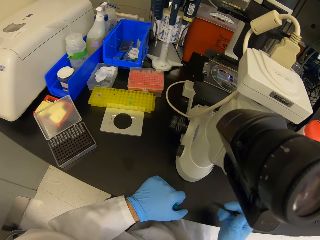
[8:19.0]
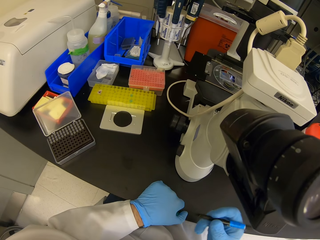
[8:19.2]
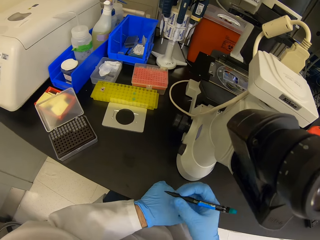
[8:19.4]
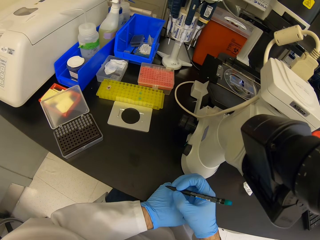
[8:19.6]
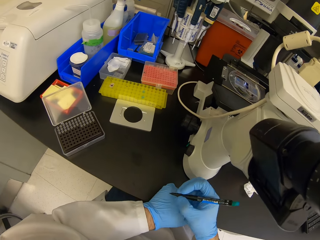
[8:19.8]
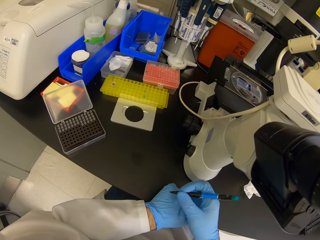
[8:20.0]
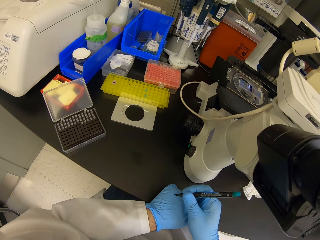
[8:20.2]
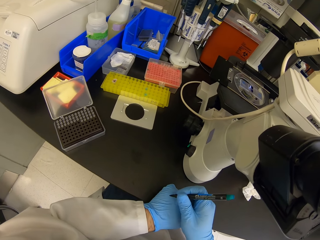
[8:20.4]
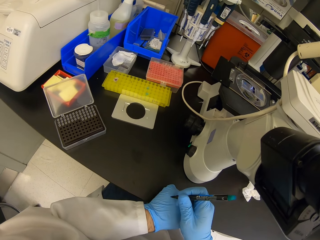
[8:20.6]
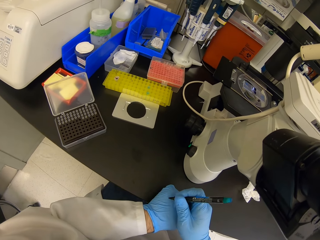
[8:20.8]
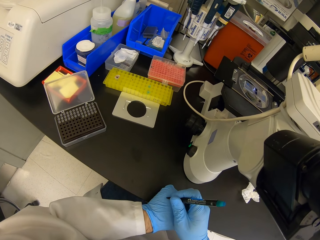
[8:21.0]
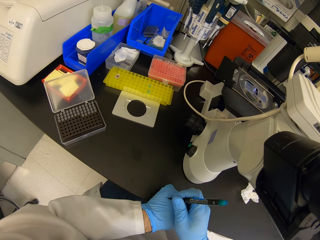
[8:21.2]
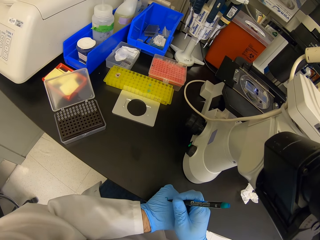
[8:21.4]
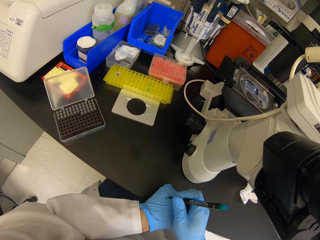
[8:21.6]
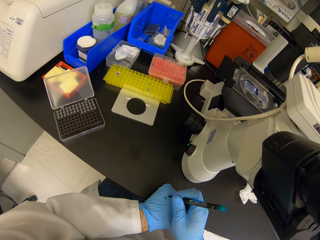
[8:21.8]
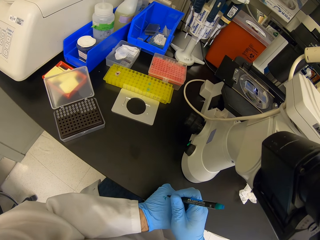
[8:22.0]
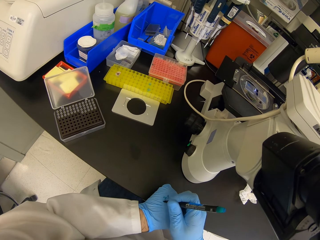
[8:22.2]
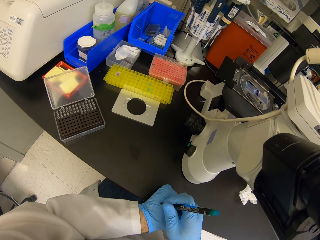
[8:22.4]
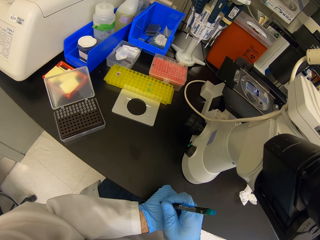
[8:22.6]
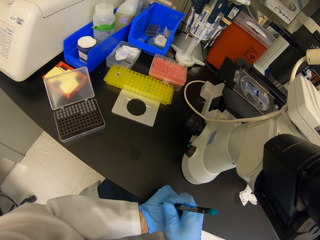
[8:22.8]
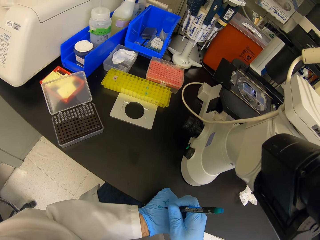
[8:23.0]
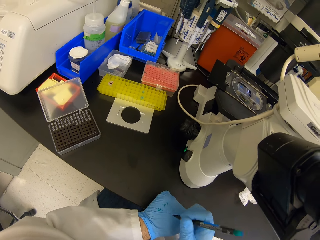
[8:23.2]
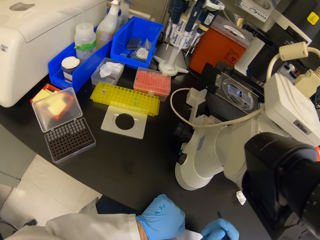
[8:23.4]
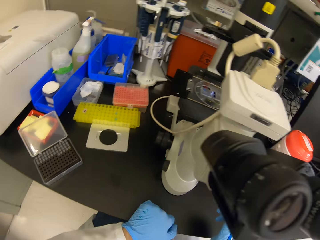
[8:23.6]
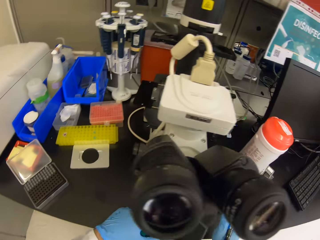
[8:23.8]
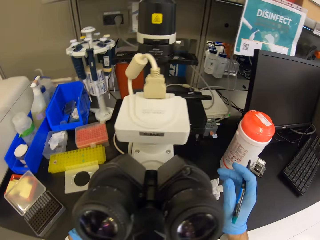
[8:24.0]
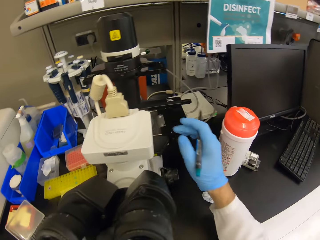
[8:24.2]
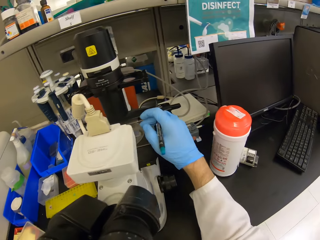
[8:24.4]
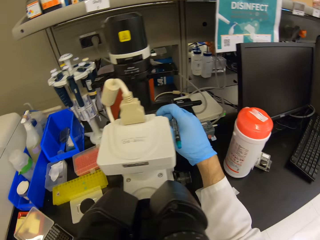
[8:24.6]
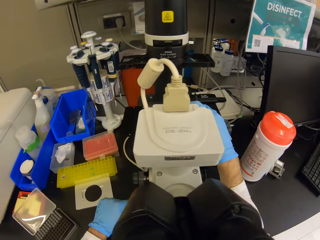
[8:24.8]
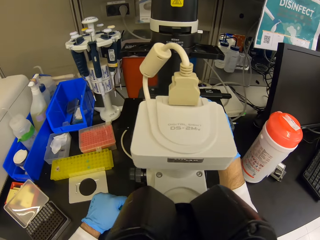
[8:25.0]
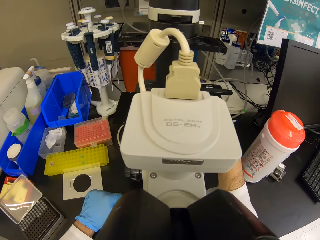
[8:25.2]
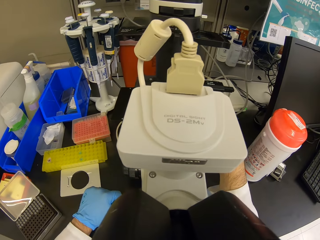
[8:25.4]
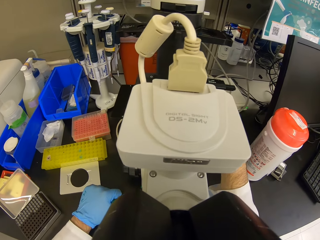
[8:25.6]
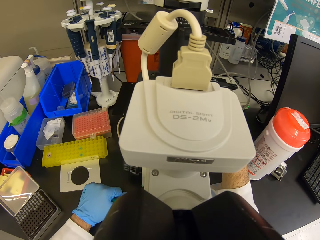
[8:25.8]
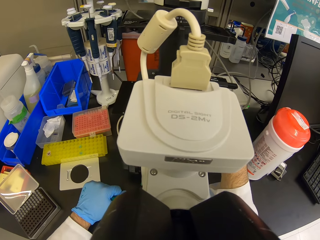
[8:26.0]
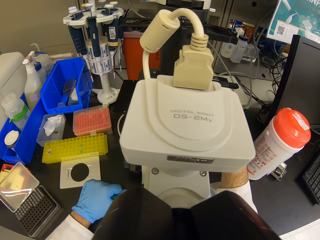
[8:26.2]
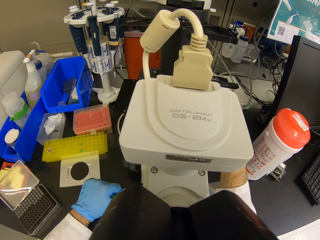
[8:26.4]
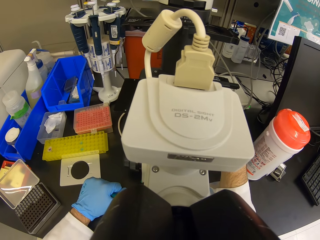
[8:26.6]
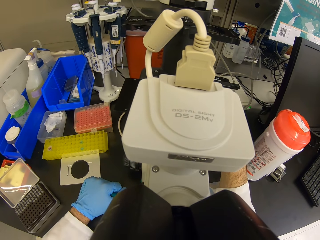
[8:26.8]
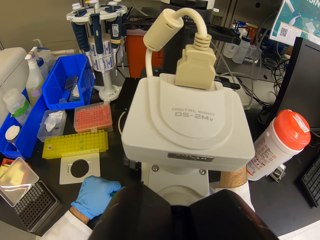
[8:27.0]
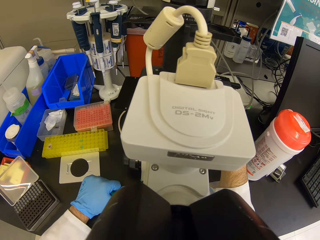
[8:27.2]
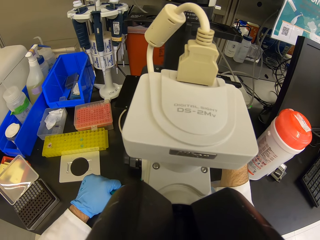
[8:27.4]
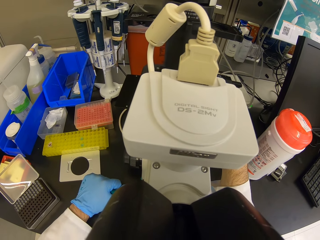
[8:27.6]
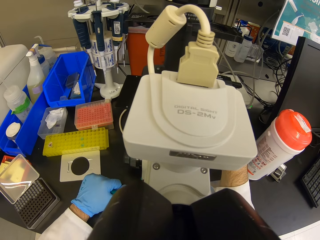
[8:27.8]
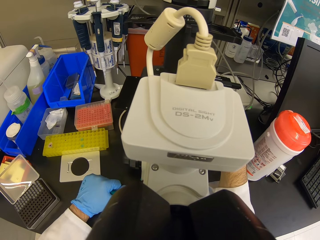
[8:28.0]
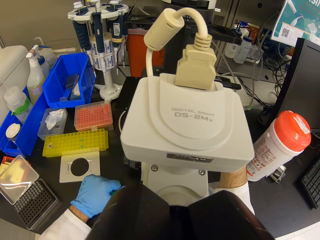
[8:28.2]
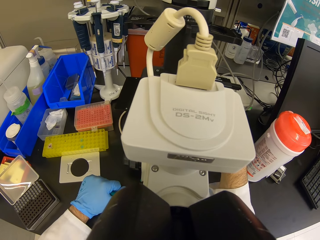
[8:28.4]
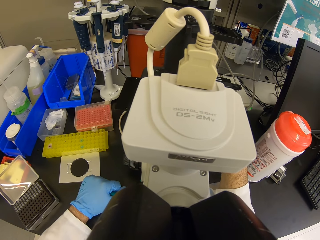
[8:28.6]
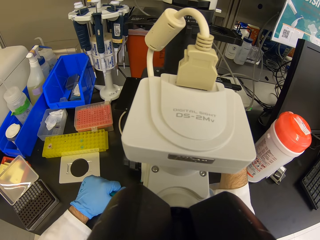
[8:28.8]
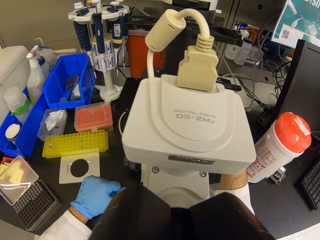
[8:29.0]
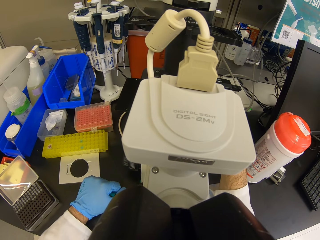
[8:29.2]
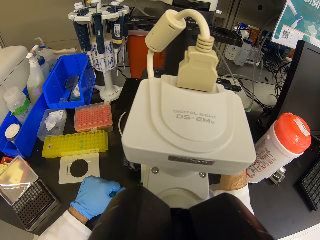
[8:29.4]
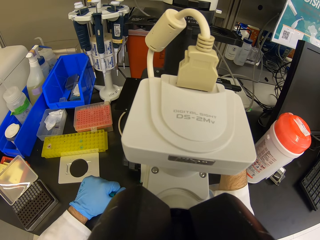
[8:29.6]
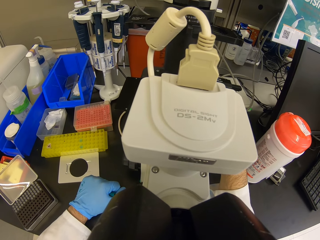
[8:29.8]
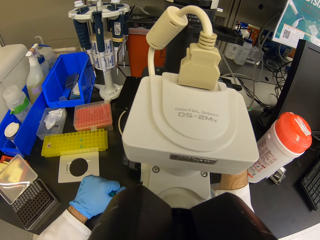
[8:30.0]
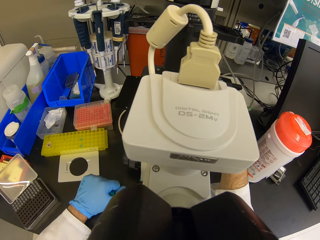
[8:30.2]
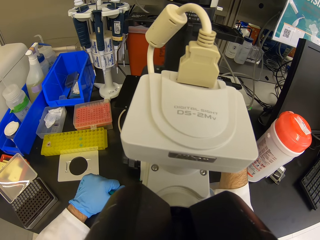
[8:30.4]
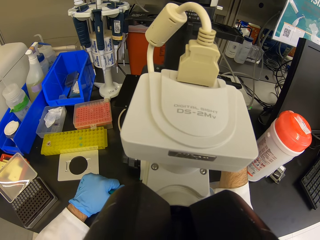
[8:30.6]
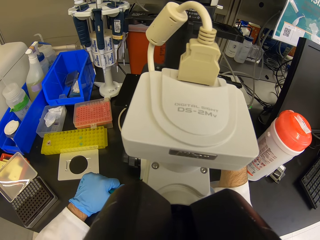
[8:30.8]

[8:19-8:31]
The camera wearer pulls the pen lid. They write on the left hand. They look through the microscope. They move the right hand.

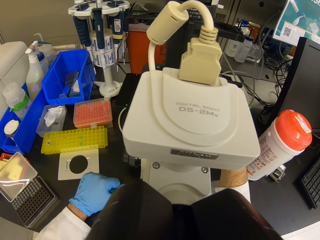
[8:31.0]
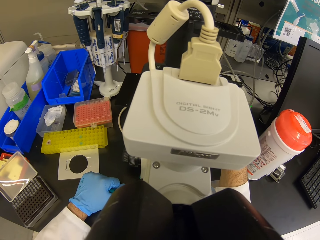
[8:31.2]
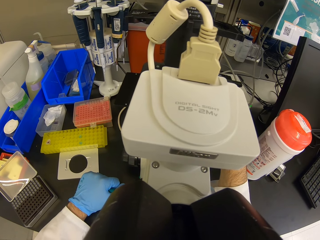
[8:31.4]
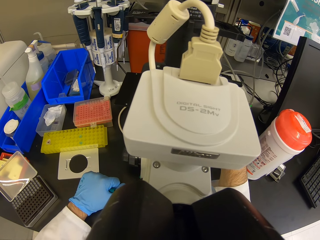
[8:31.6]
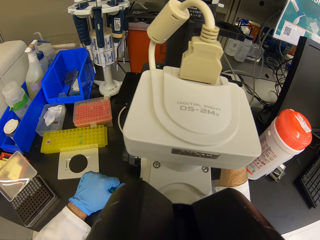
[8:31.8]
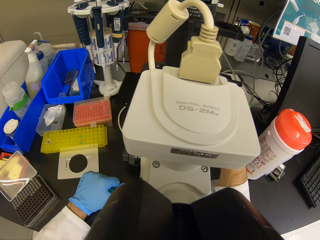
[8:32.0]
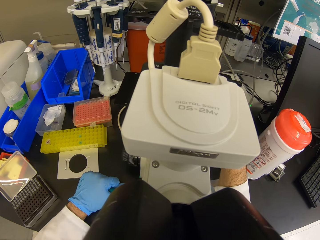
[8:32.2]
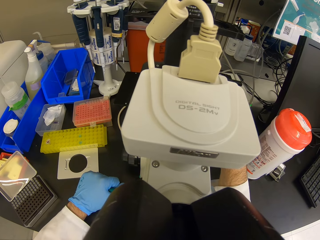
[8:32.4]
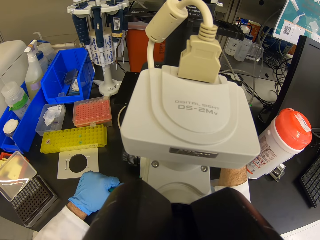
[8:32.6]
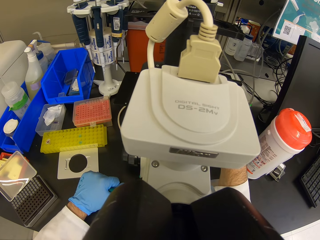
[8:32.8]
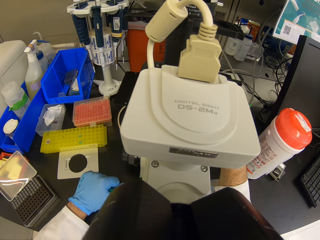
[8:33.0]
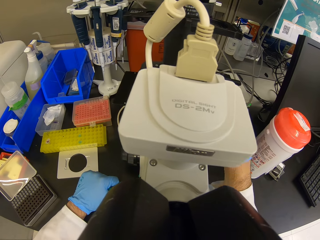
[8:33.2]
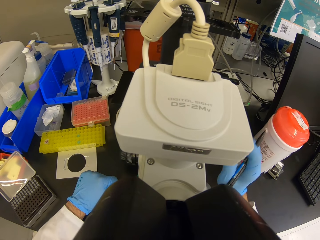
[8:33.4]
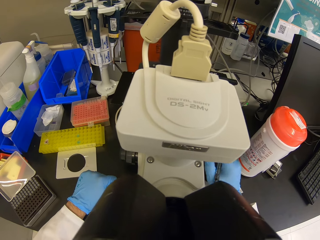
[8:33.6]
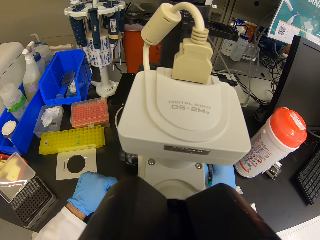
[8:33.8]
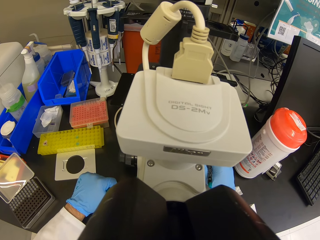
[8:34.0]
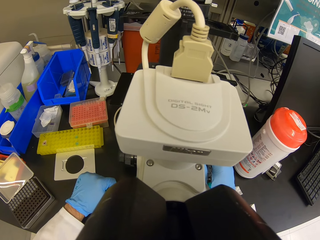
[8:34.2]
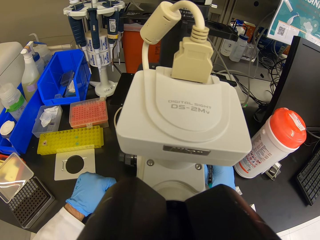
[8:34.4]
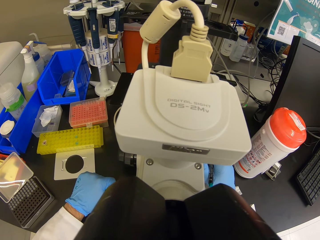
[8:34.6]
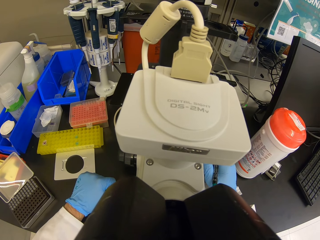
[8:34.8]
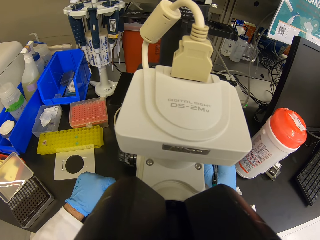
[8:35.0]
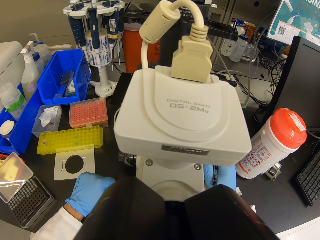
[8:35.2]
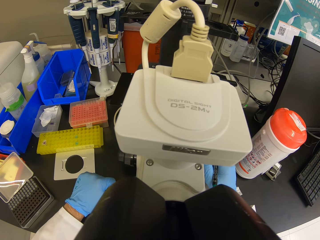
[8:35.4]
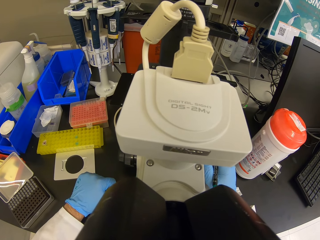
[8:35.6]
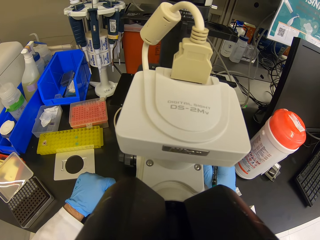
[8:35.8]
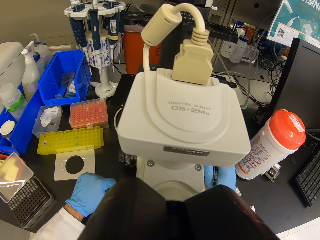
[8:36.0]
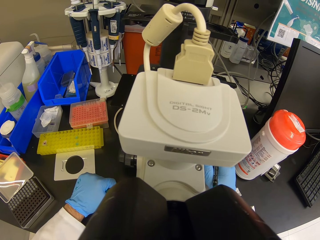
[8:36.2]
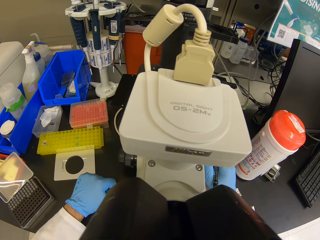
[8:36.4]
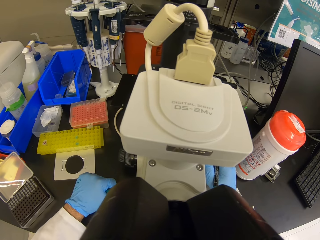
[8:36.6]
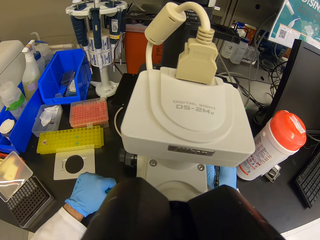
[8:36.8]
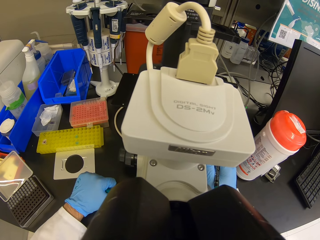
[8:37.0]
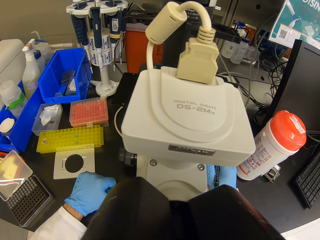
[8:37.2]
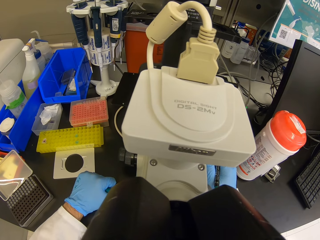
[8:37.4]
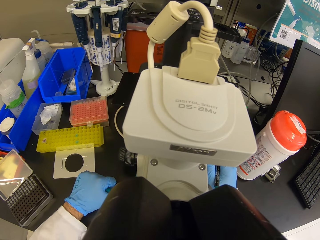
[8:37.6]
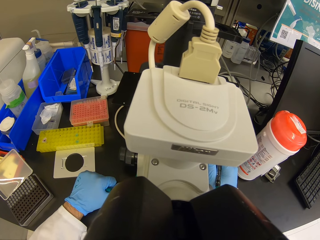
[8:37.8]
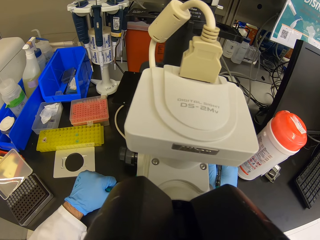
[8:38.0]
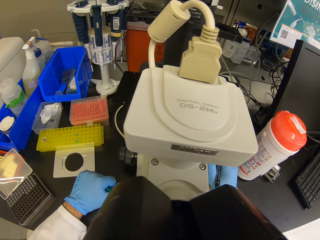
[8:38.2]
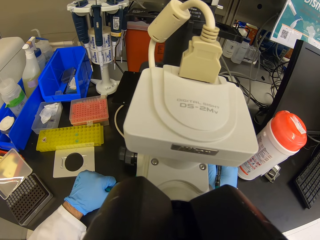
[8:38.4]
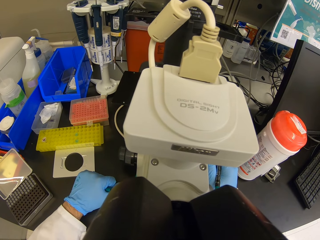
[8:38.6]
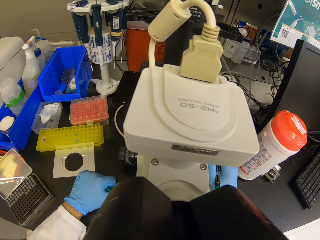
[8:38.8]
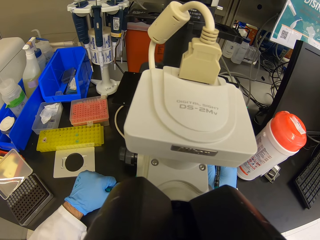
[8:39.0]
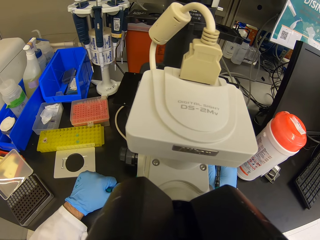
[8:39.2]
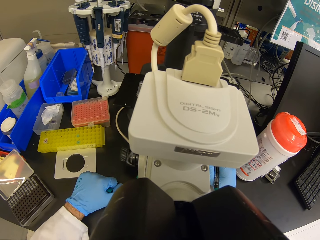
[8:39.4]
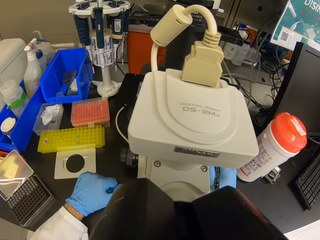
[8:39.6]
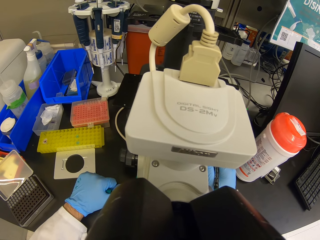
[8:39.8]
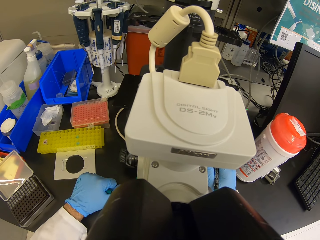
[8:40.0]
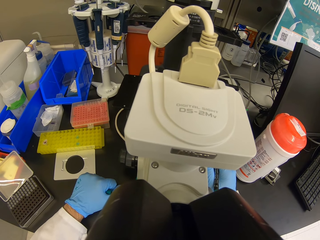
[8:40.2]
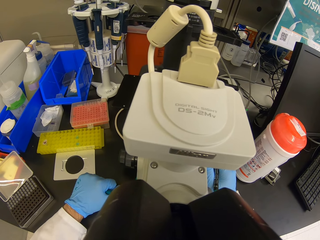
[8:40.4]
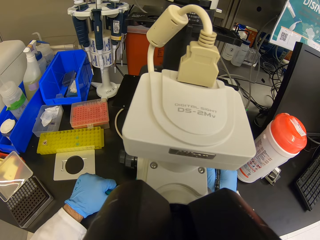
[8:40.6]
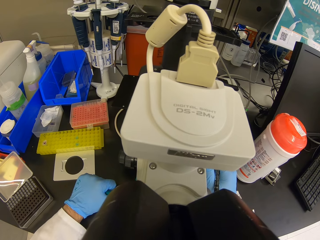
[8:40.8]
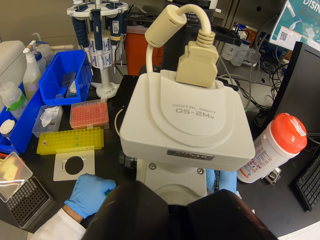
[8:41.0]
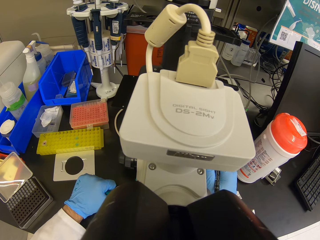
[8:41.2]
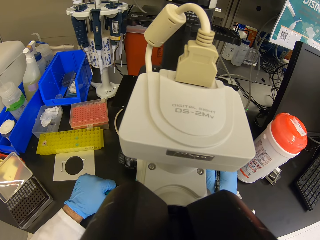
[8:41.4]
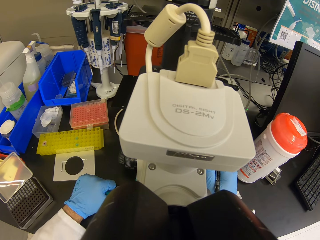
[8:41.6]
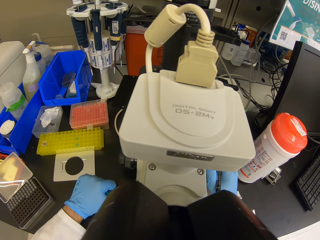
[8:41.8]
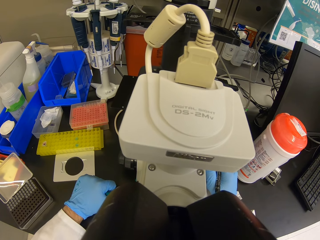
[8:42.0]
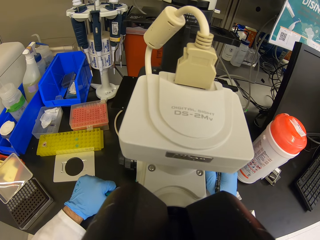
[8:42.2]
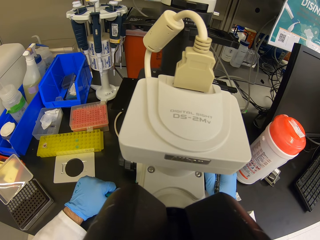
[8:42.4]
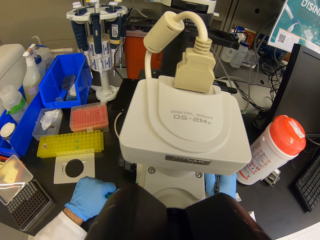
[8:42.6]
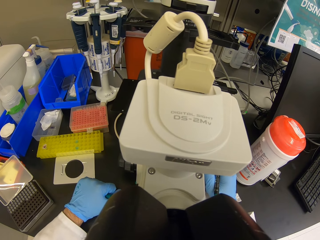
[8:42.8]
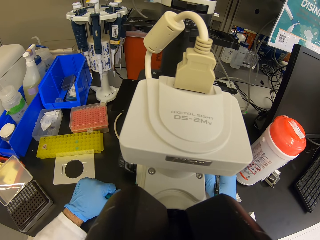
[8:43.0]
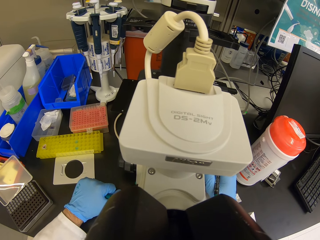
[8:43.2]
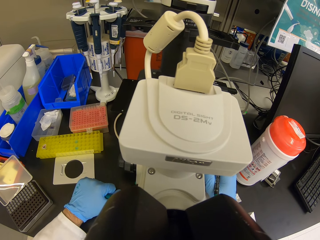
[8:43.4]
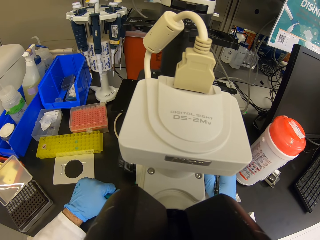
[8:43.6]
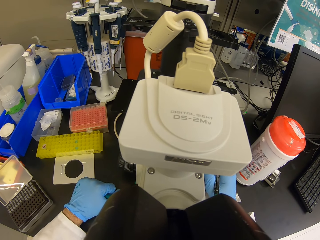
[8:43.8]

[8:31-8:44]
The camera wearer moves the right hand. They adjust the microscope. They look through the microscope.
